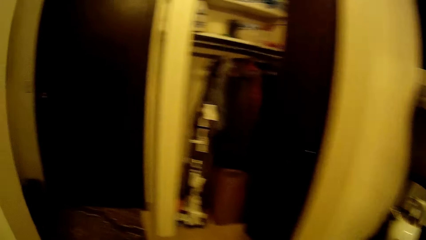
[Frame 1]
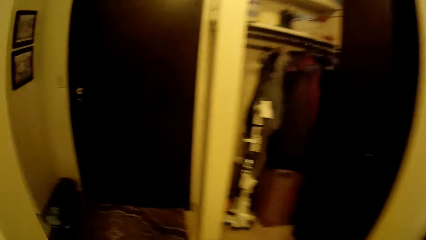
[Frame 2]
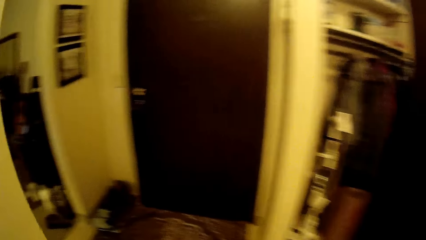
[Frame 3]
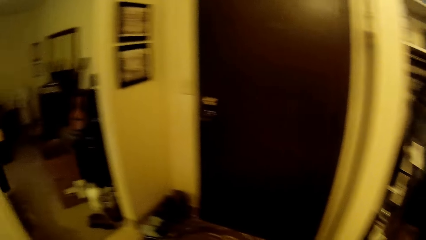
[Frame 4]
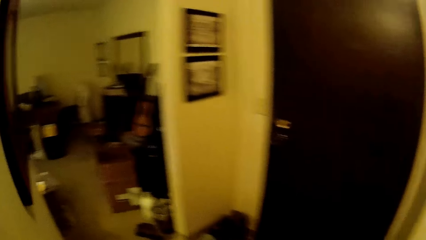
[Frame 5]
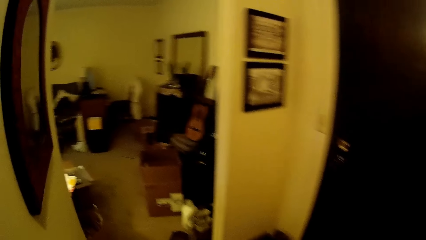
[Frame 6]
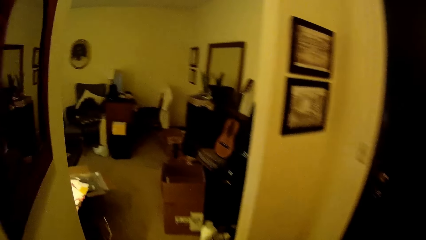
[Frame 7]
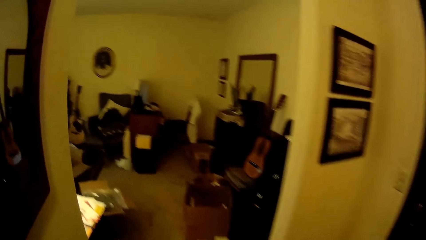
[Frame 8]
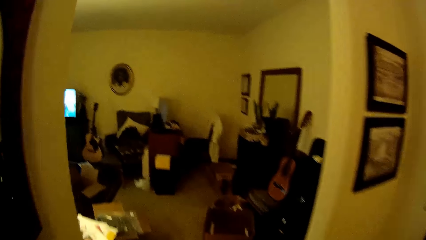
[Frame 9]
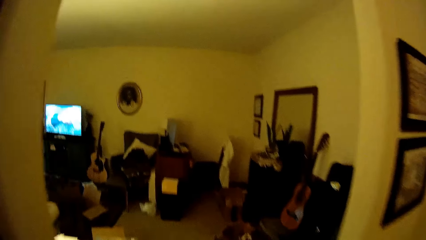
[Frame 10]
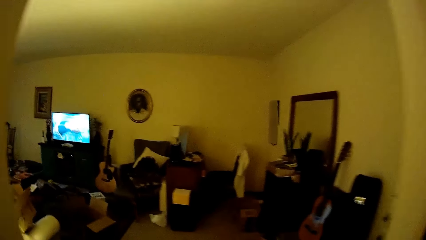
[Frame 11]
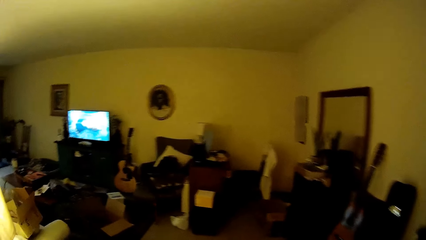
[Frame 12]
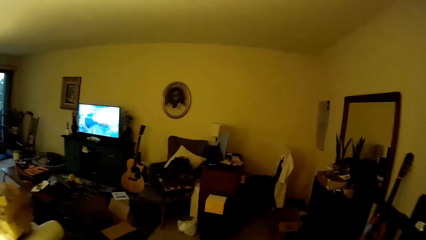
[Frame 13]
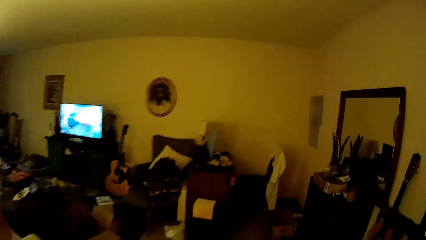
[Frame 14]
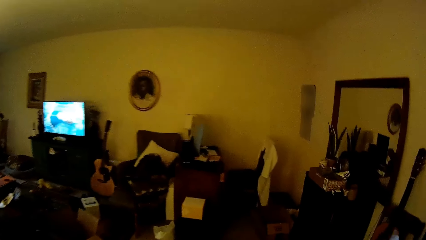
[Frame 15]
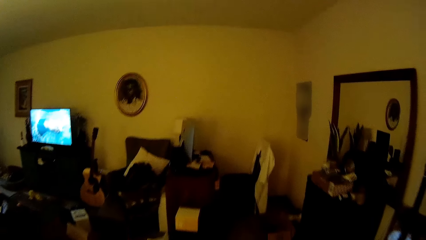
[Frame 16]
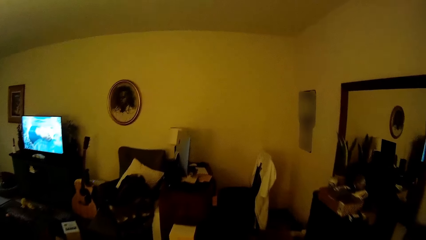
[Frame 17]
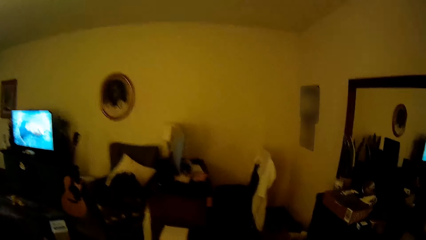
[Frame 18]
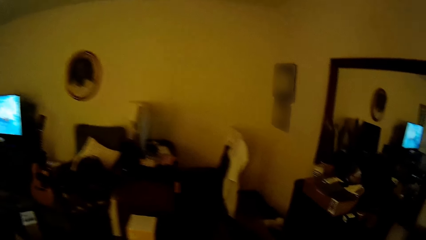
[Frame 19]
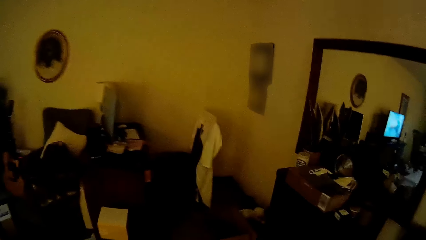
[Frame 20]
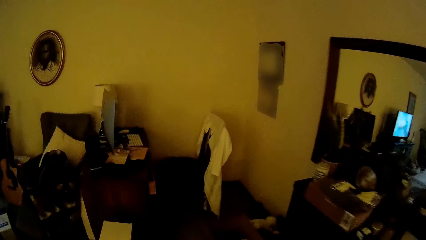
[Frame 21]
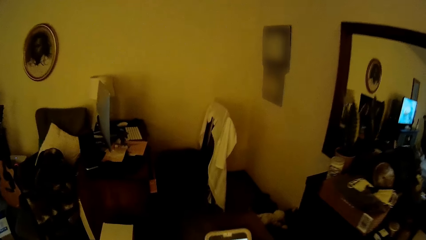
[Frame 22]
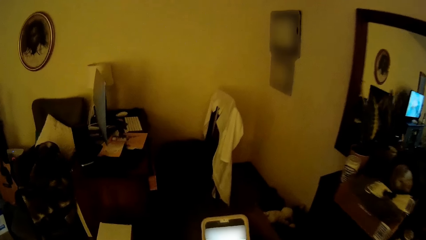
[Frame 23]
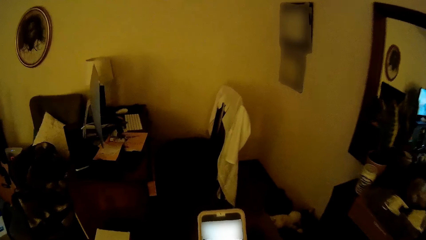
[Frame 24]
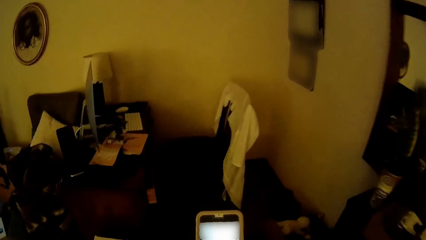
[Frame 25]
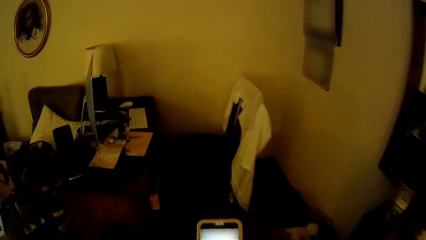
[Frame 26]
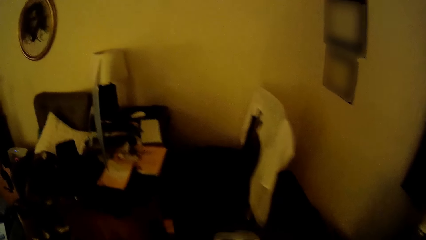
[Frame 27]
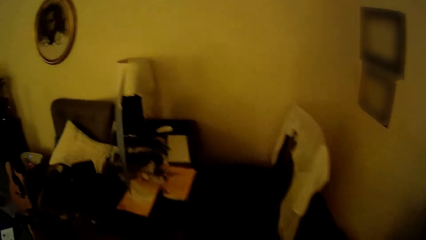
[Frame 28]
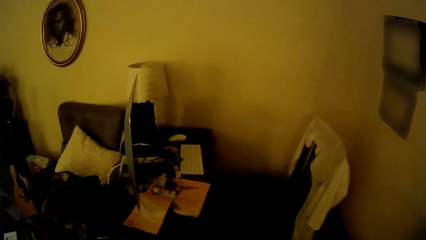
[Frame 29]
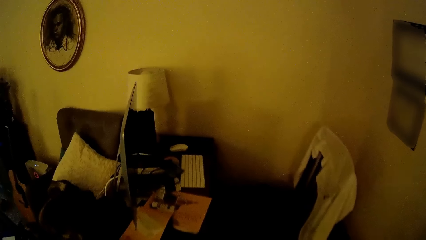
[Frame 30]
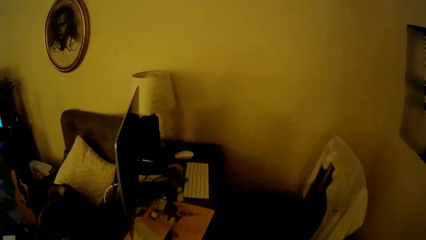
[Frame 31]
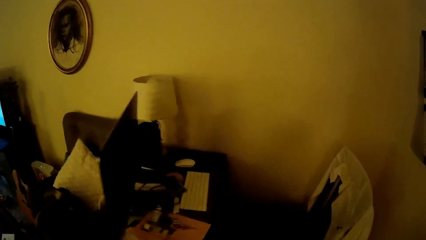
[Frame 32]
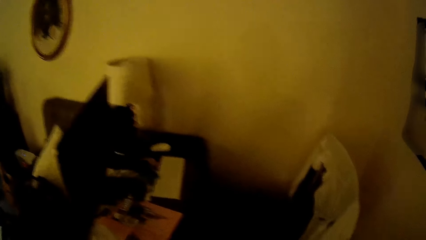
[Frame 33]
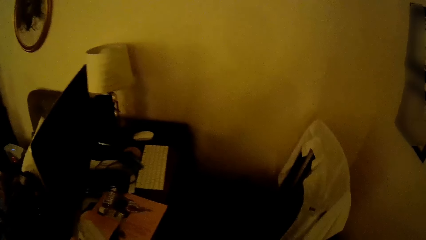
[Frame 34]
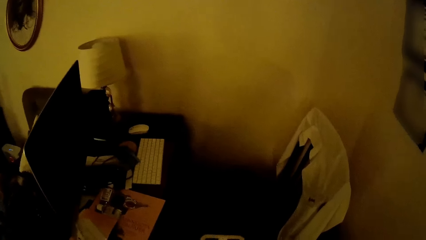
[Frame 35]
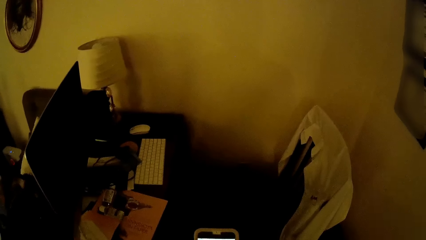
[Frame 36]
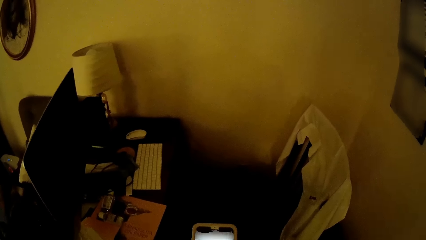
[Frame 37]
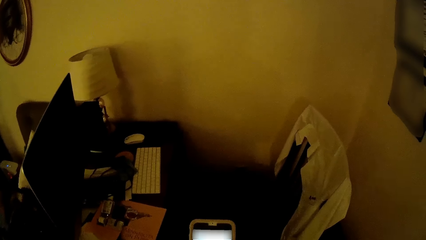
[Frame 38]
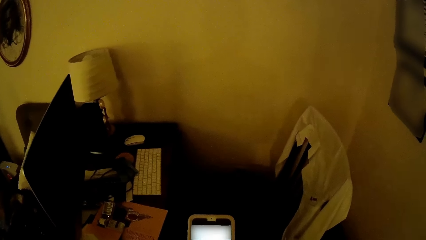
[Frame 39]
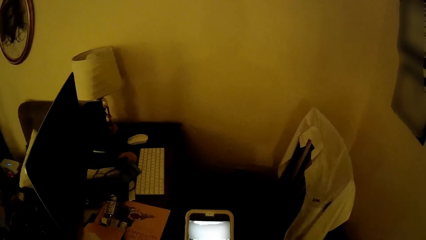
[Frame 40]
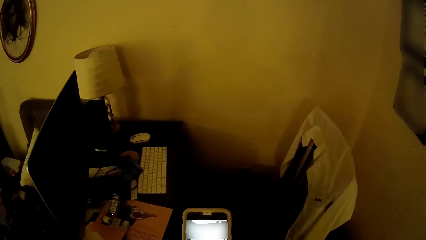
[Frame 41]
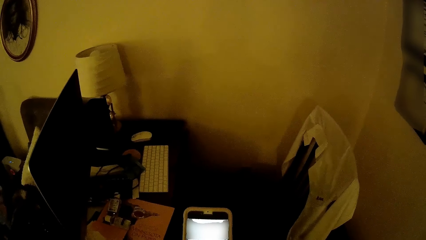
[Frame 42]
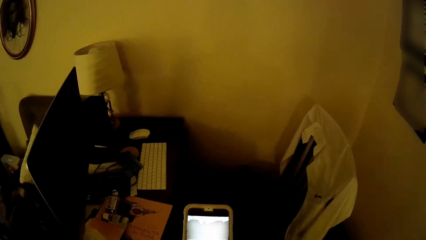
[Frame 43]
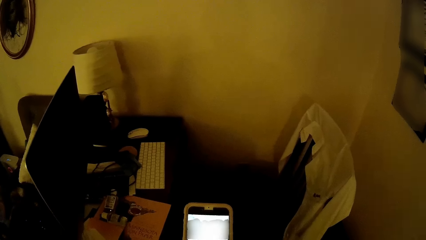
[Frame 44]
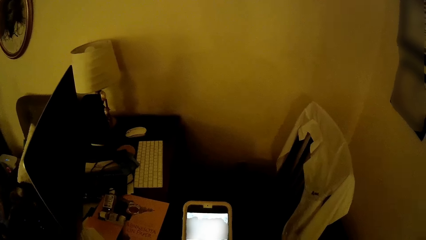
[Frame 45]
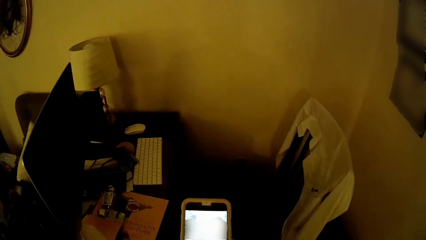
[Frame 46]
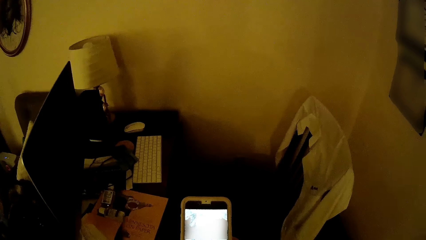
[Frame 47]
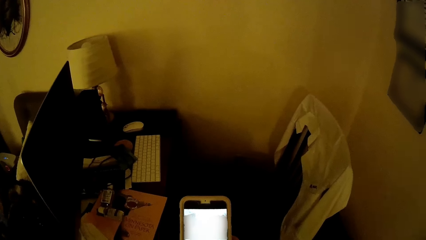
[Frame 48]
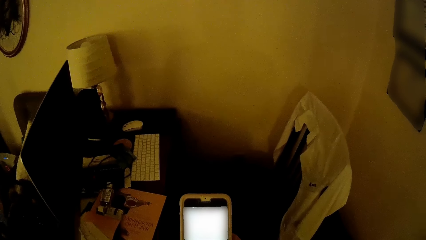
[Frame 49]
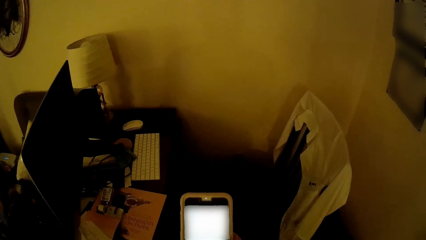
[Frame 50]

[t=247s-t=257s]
The camera wearer walks towards the sitting room. They operate a mobile phone with both hands.

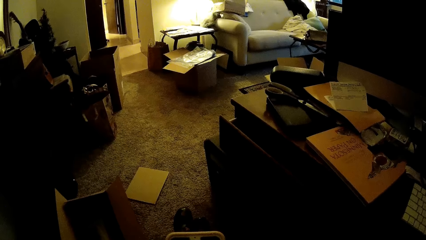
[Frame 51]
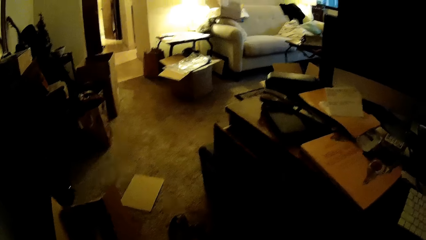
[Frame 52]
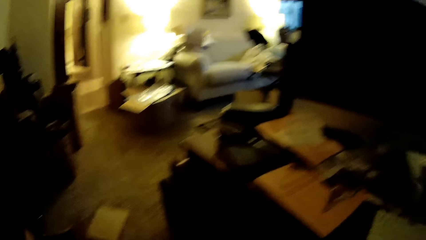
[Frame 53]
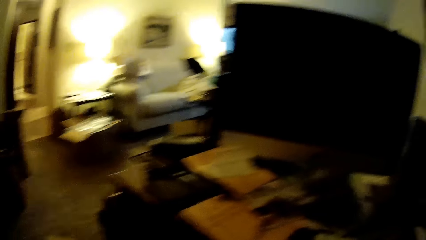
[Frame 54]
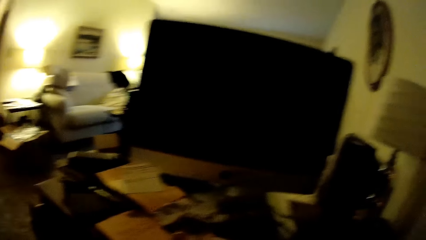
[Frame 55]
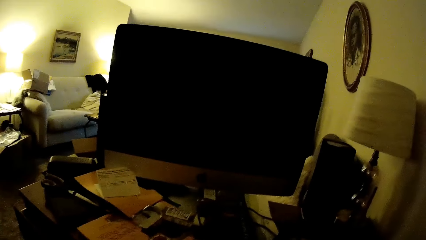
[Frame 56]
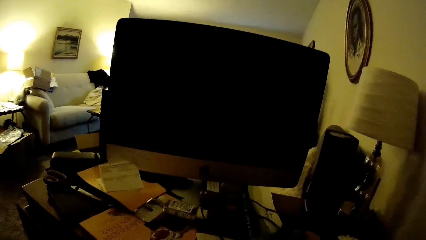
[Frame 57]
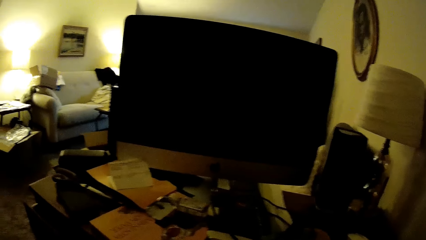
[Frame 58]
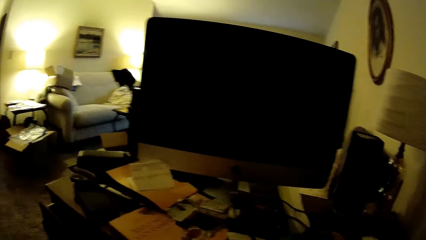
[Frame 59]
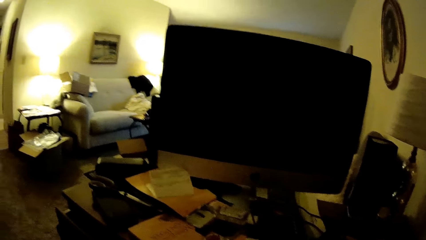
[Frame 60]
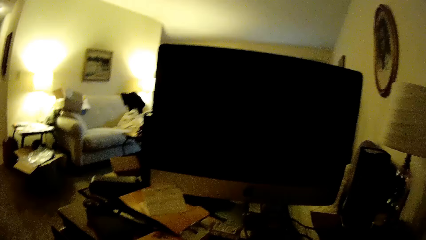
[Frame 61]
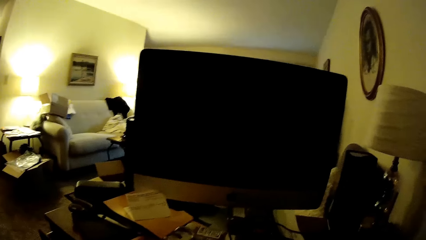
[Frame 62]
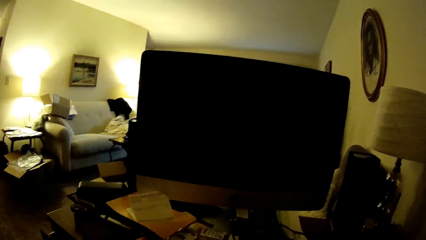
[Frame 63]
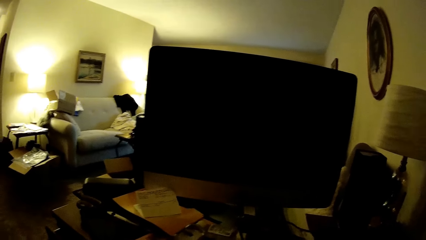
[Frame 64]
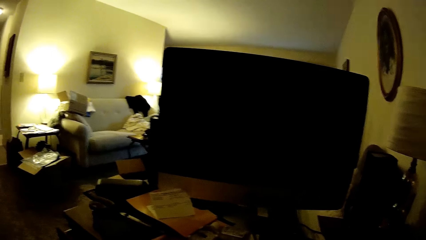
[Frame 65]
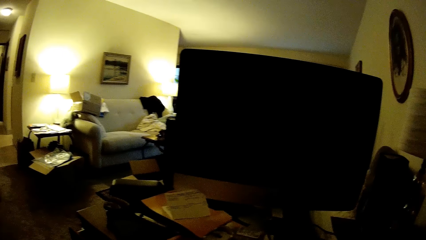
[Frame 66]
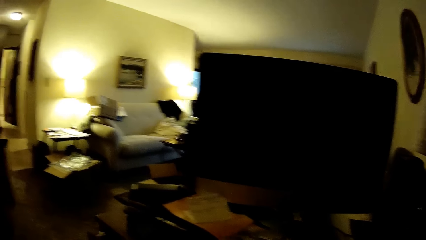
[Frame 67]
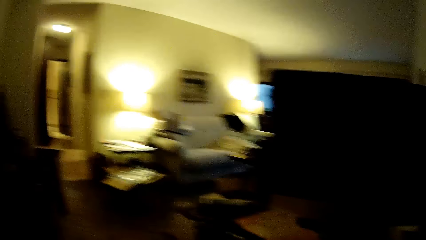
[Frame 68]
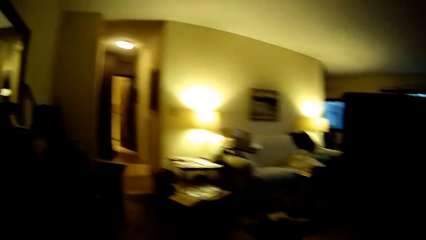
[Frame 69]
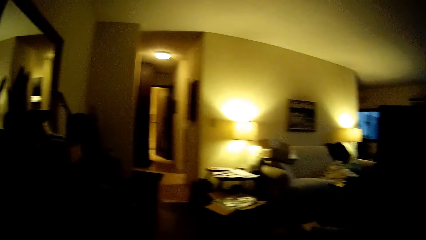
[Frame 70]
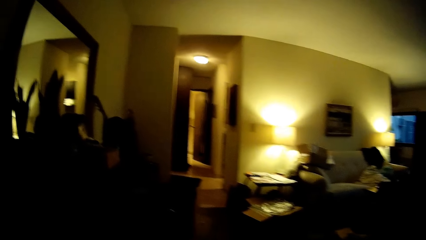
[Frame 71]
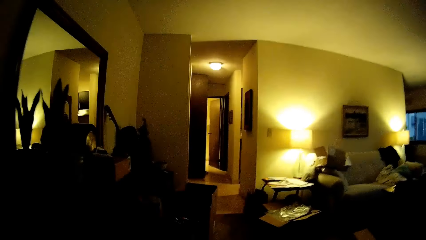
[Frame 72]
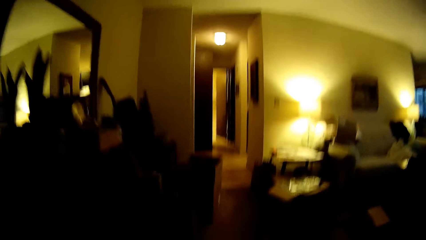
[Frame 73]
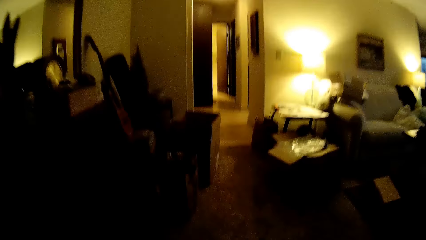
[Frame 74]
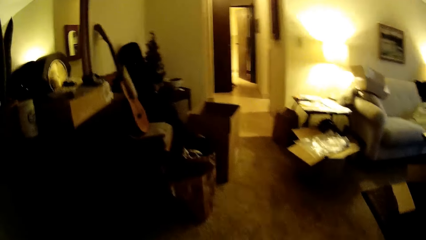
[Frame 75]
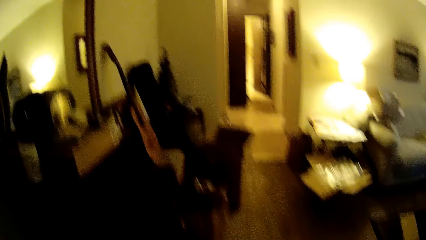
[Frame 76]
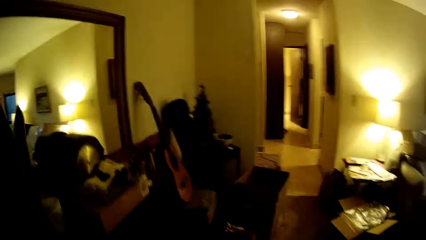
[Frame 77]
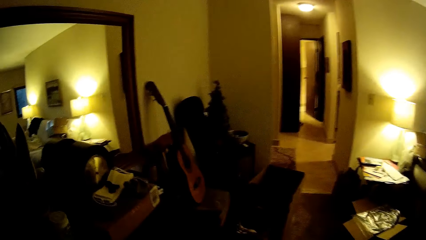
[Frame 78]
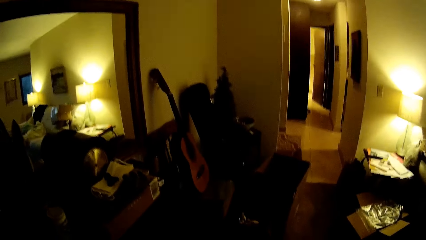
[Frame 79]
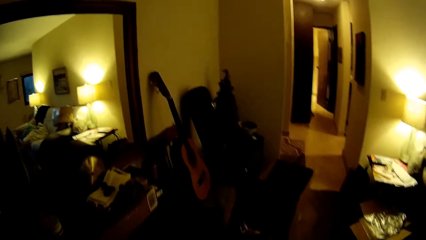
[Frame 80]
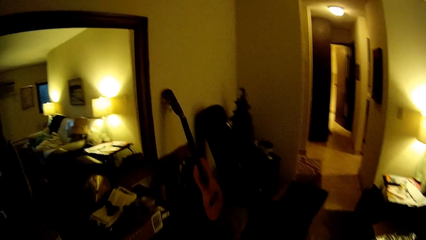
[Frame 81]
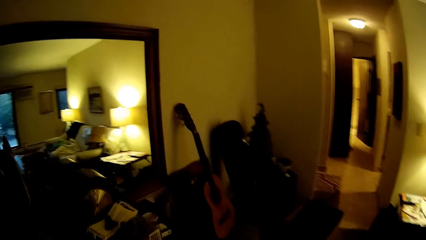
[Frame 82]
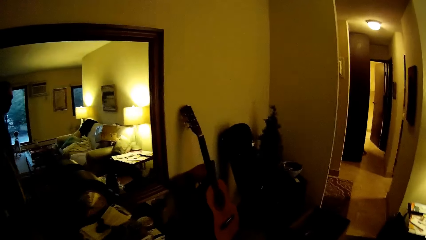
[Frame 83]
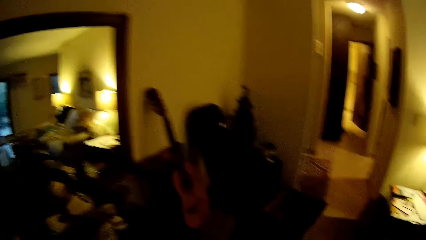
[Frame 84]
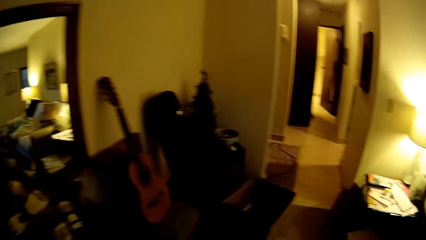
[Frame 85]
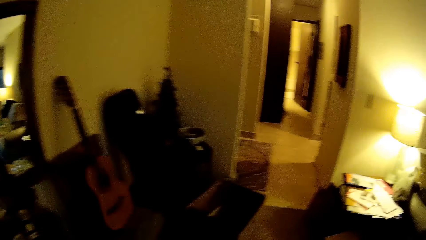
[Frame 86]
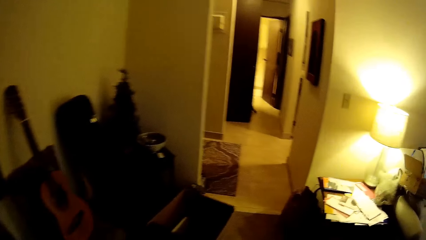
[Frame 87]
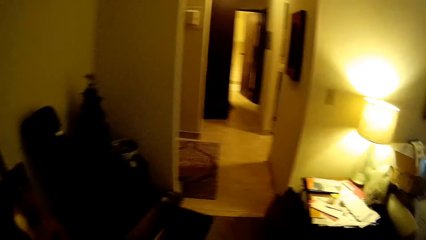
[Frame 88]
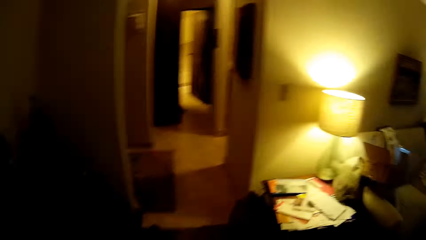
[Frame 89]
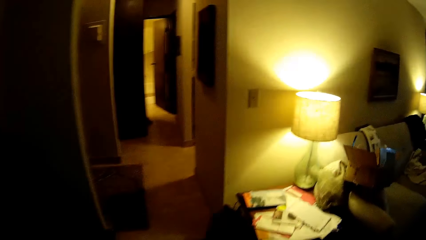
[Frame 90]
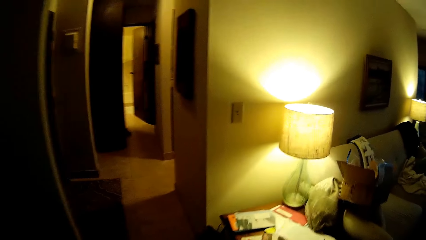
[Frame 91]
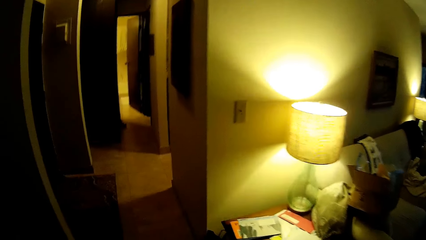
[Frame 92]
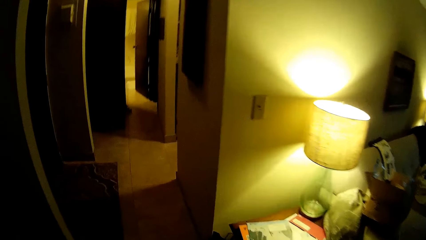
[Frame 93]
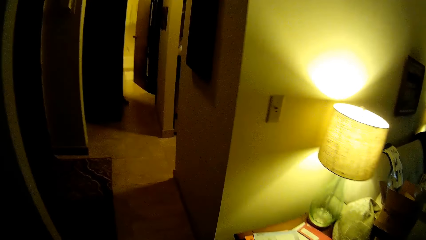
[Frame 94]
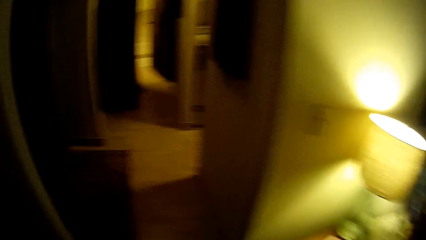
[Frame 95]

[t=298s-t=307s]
The camera wearer looks around a room. They walk around the room. They walk into a kitchen.
